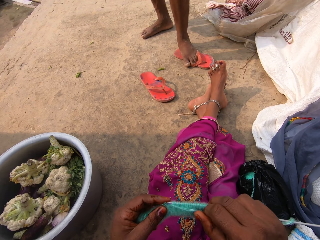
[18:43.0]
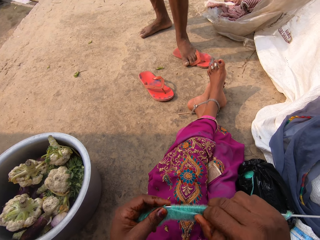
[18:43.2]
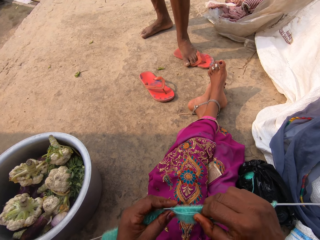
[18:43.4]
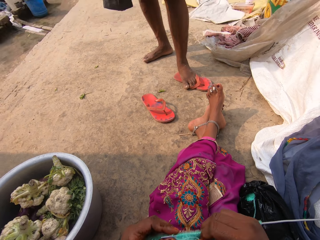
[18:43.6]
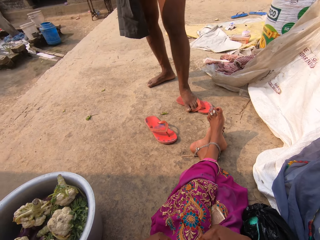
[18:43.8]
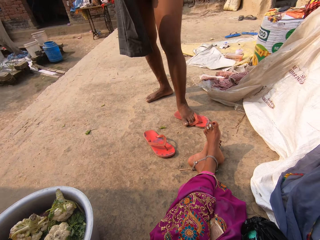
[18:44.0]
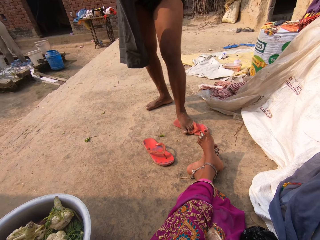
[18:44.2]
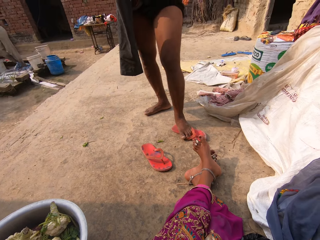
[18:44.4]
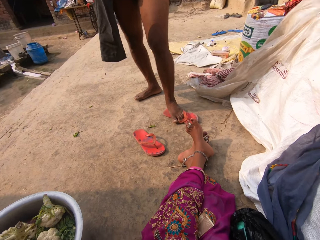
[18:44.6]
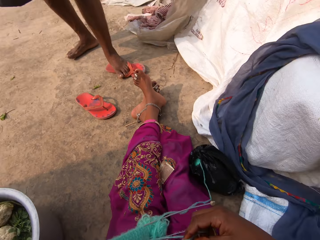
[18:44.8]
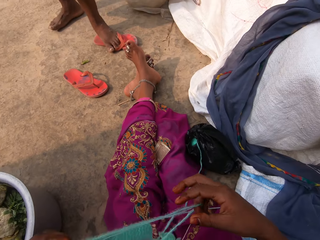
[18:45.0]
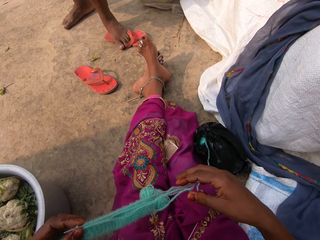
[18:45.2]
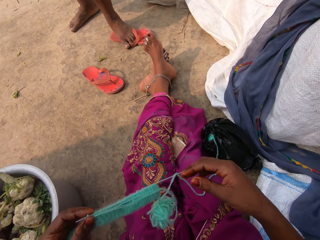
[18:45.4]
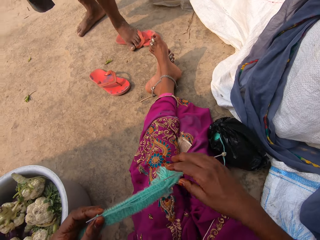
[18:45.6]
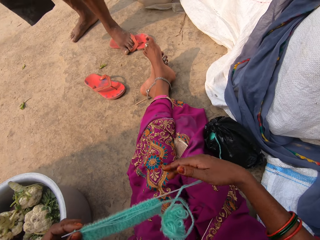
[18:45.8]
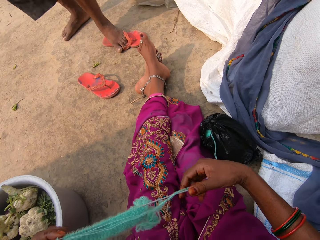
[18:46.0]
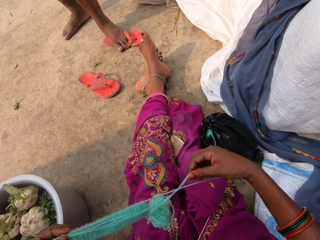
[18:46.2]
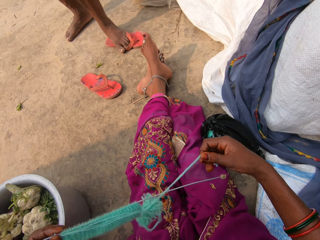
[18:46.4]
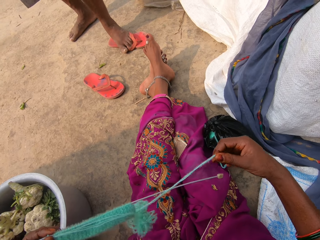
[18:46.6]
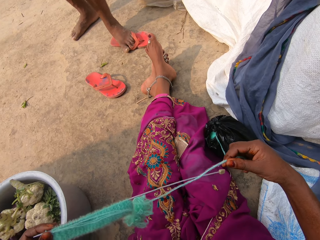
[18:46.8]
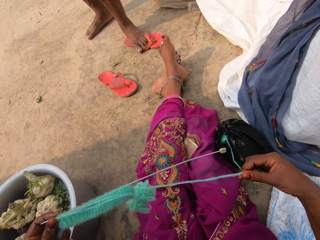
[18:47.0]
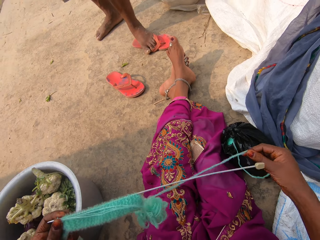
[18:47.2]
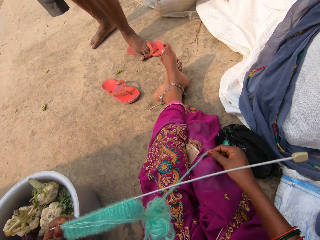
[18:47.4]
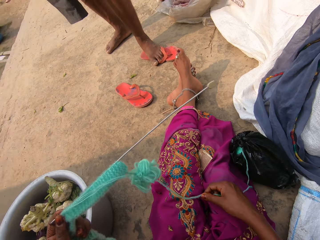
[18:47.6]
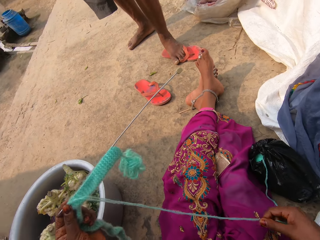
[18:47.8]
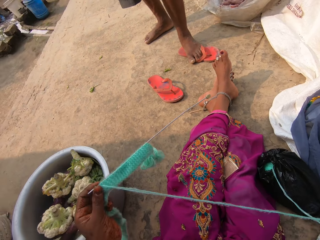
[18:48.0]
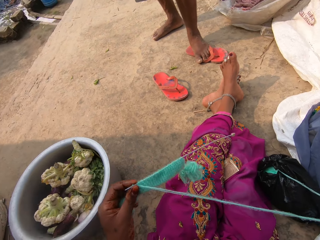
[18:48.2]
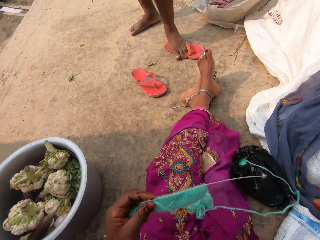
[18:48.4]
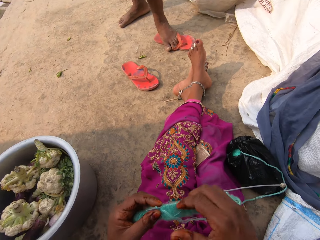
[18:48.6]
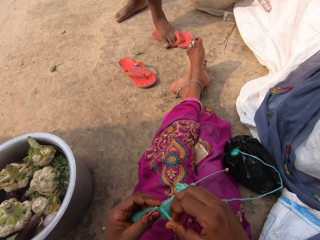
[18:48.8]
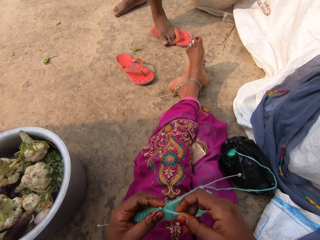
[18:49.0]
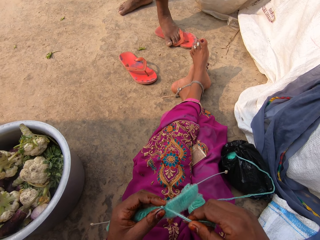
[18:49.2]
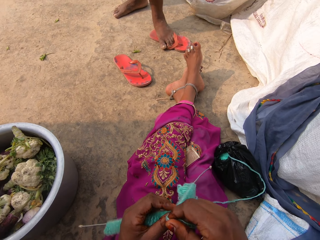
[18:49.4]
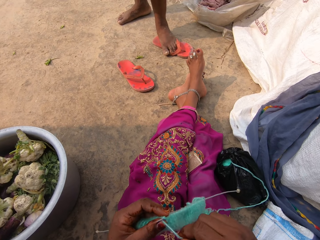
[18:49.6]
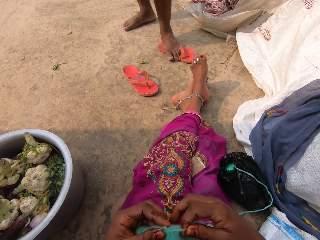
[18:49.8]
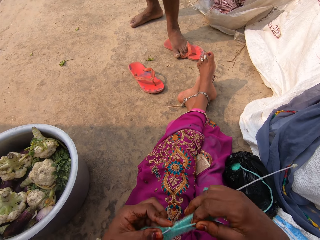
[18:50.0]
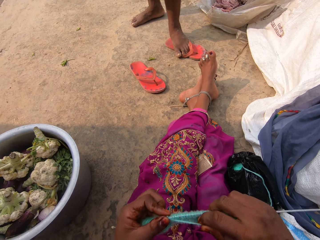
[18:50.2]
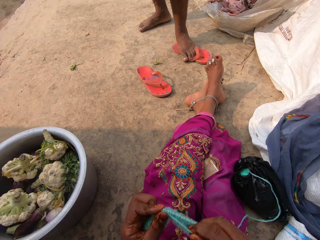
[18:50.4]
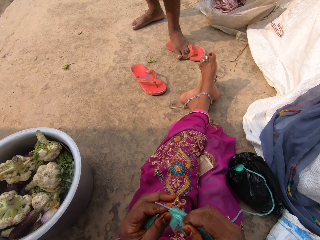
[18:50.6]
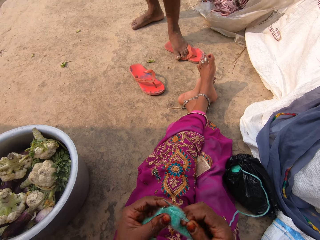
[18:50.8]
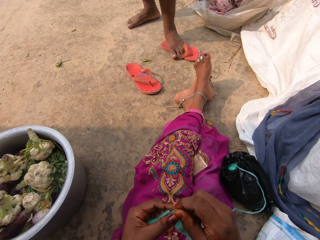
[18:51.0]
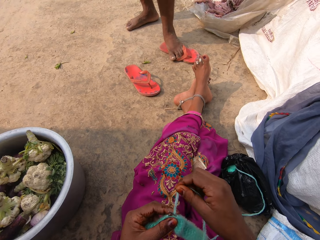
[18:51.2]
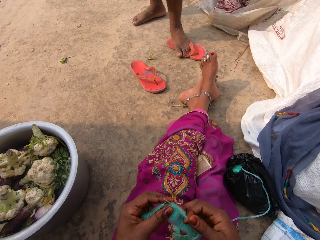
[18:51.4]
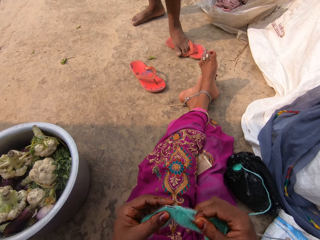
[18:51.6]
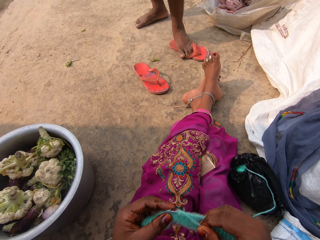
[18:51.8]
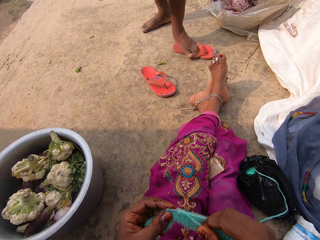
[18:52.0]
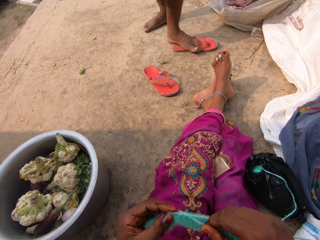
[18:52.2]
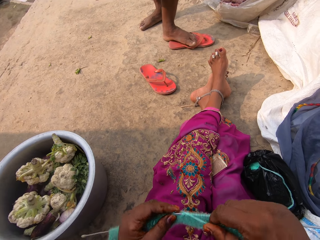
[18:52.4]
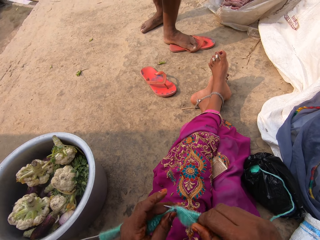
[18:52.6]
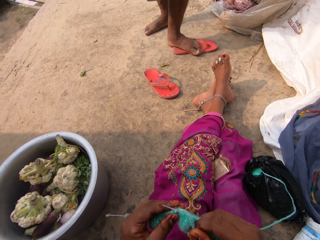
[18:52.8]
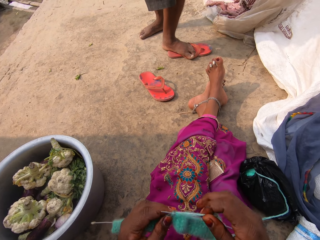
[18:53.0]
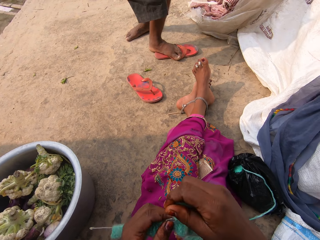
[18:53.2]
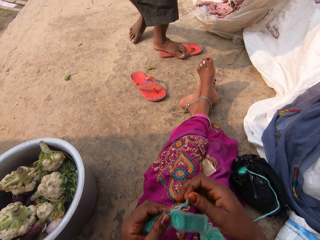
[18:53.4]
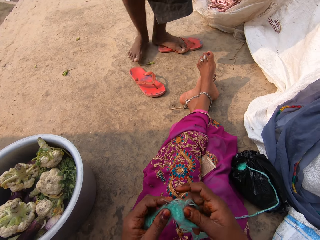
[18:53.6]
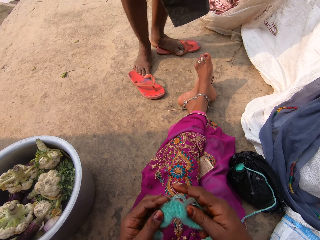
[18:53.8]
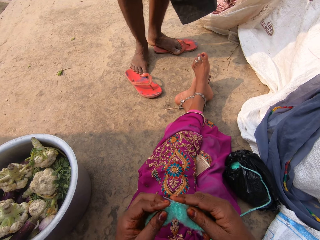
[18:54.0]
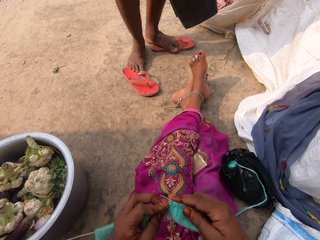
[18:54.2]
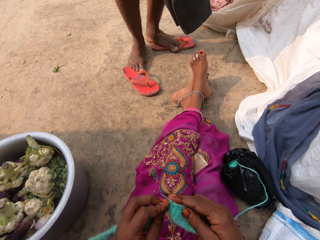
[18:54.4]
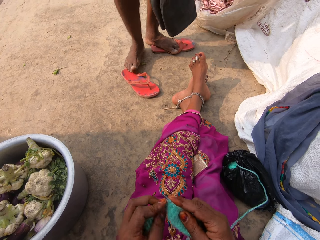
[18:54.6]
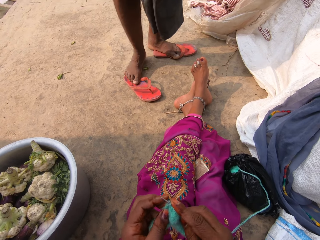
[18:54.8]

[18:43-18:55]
The camera wearer looks at the man. She adjusts the fabric on the hand. She adjusts the thread on the fabric with her right hand. She knits the thread with the knitting needles in her hands.

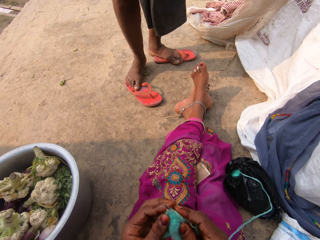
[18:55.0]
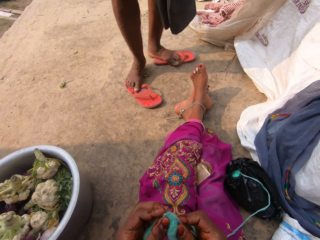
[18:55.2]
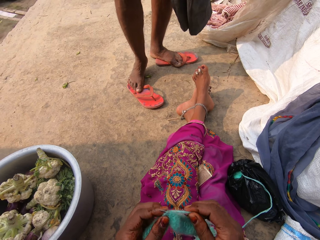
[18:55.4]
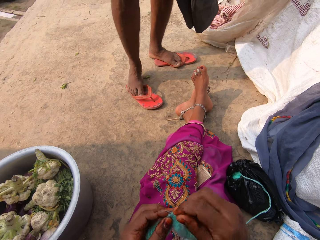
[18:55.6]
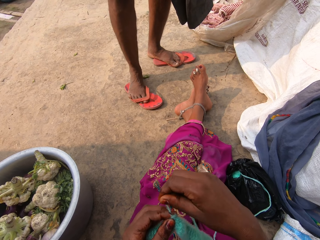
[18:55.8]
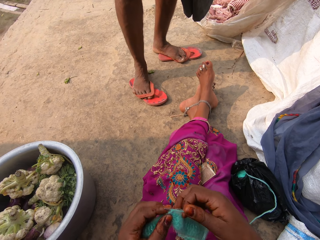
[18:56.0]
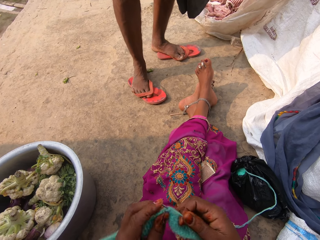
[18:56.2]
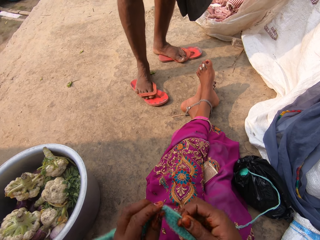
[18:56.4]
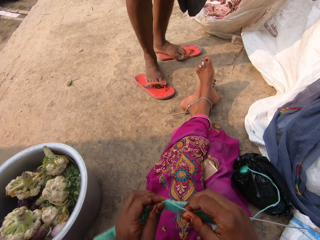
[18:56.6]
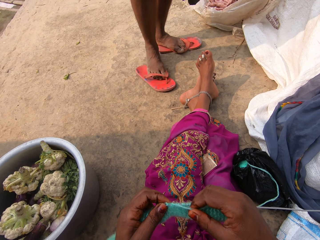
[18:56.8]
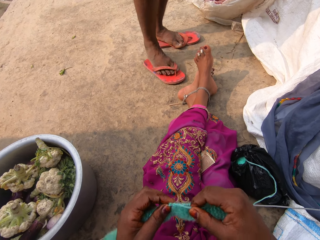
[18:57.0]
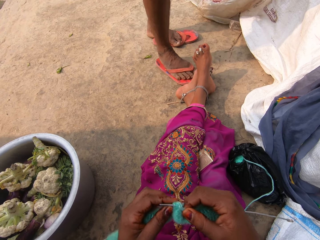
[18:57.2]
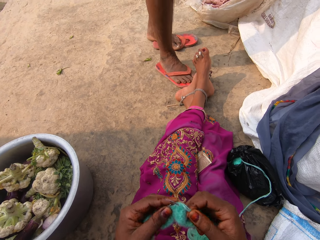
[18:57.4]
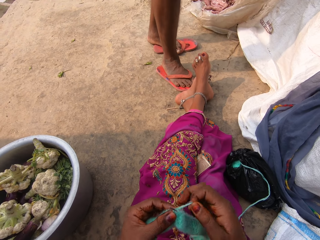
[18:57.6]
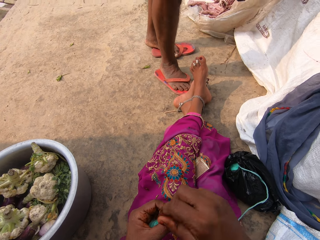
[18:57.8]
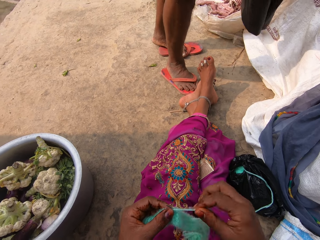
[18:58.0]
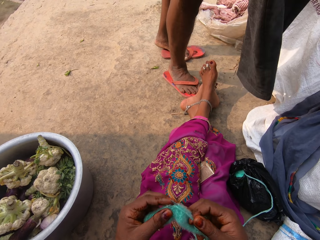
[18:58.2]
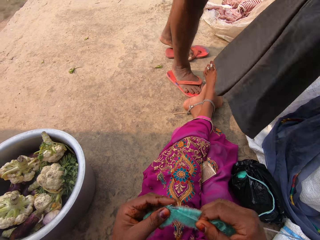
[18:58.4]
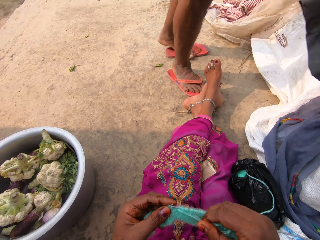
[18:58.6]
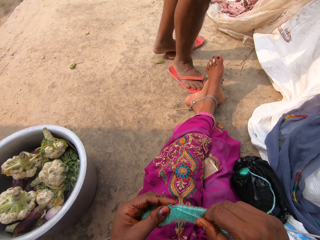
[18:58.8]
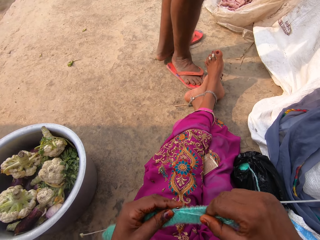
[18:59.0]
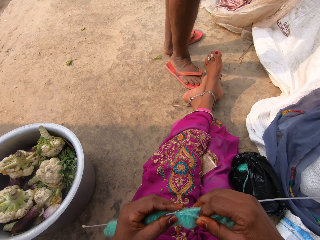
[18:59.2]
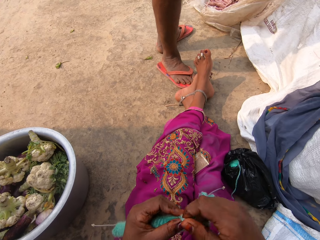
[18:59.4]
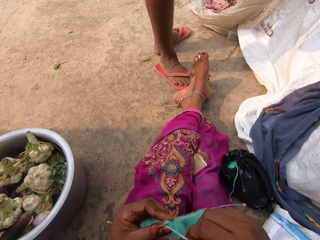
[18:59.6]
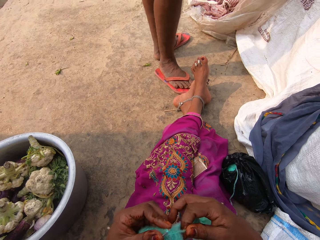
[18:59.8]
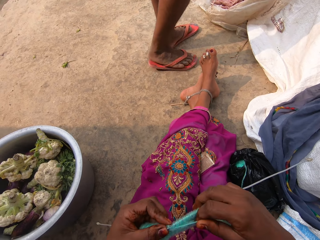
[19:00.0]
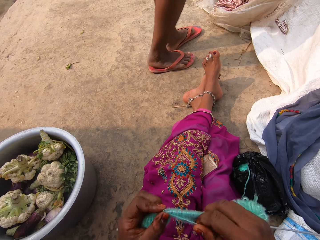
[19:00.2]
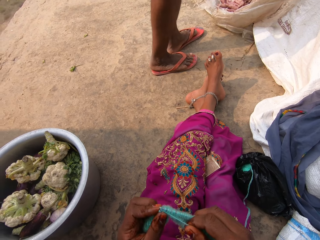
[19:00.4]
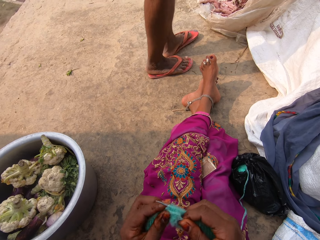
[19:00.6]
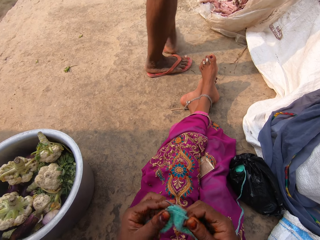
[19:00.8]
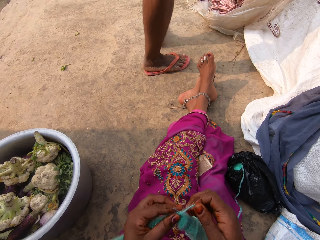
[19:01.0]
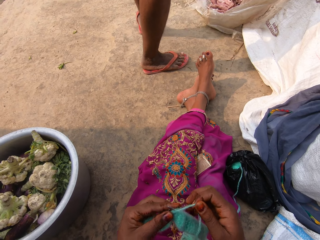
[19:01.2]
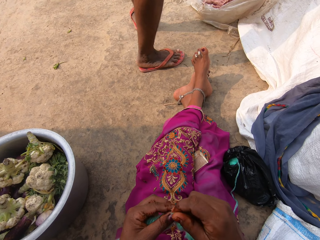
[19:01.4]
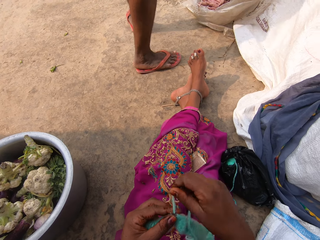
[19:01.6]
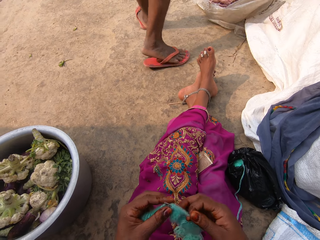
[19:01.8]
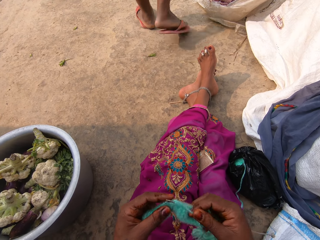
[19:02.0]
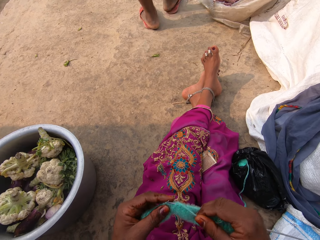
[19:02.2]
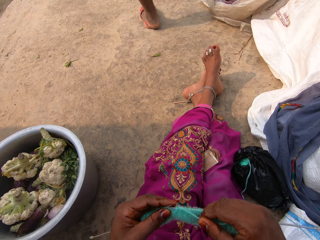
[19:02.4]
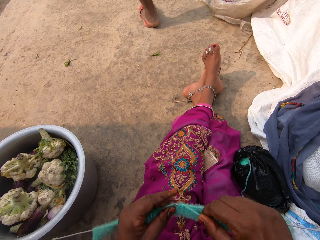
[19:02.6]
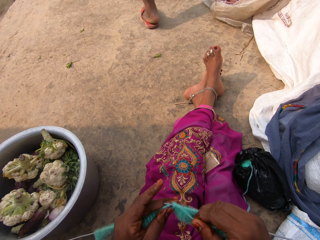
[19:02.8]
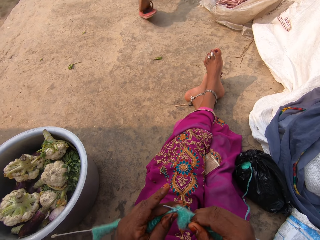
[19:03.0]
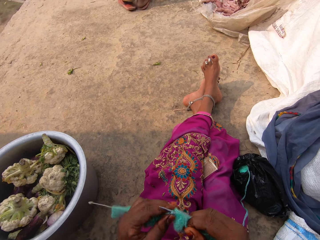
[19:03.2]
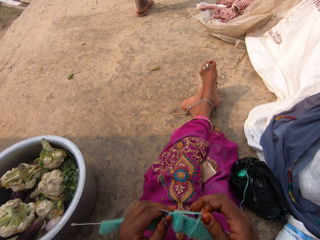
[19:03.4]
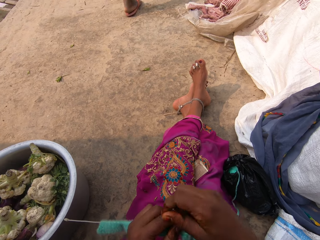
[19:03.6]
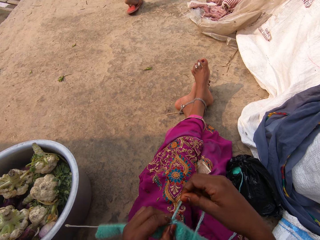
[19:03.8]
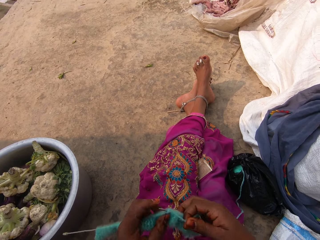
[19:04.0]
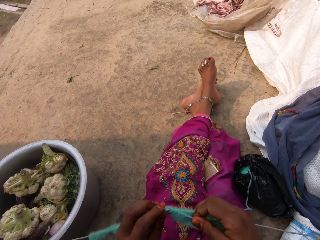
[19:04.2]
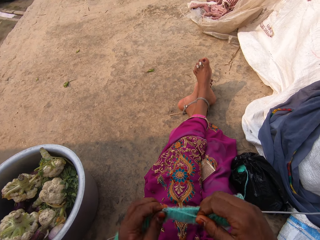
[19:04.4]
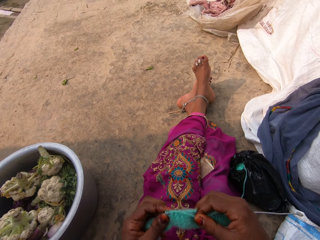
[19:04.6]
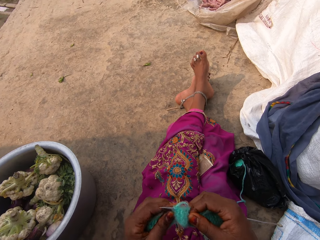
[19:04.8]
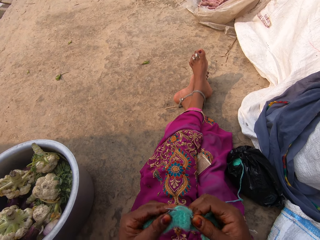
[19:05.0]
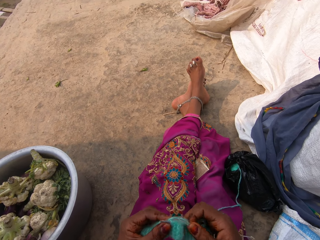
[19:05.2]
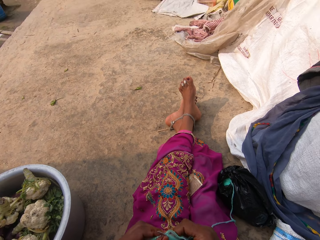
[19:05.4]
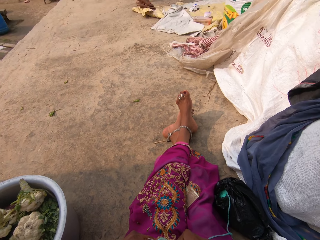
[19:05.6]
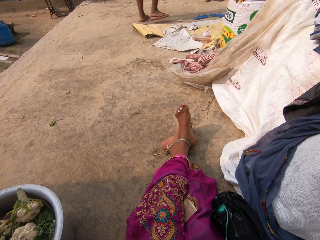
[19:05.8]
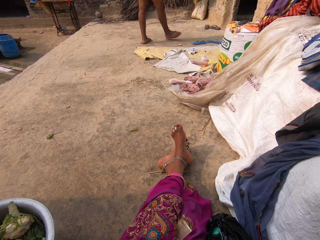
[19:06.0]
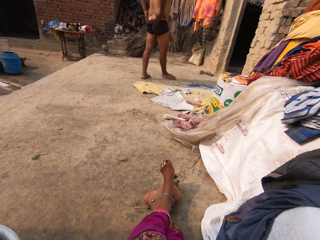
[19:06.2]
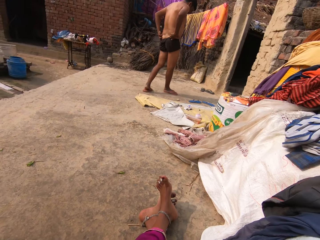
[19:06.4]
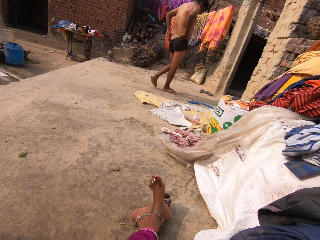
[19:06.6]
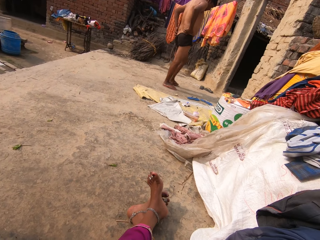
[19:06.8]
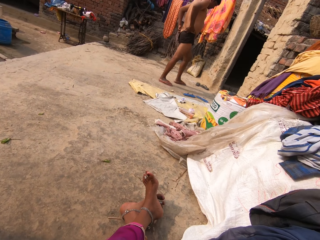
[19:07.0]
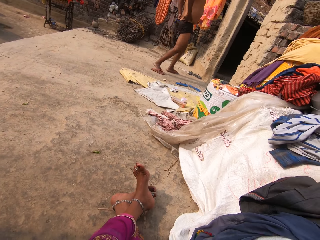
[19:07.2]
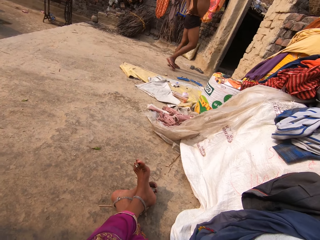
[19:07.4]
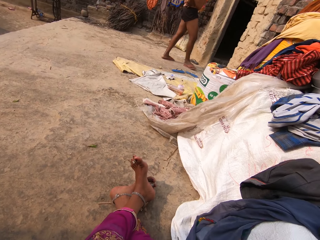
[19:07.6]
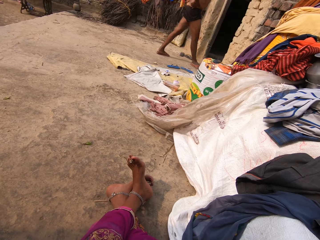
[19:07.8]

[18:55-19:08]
The man drops the trousers with his right hand. The man walks away from the camera wearer. The camera wearer looks at the man.
